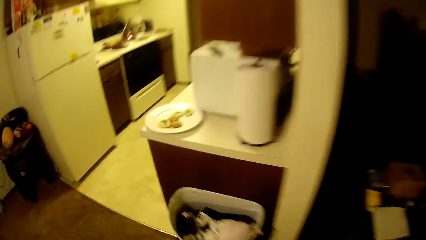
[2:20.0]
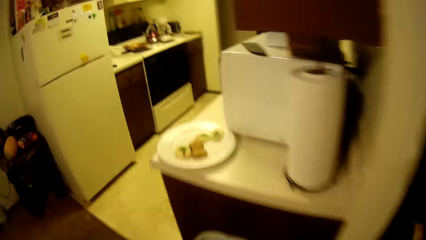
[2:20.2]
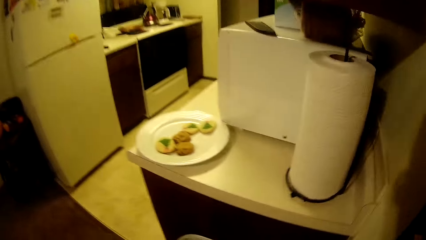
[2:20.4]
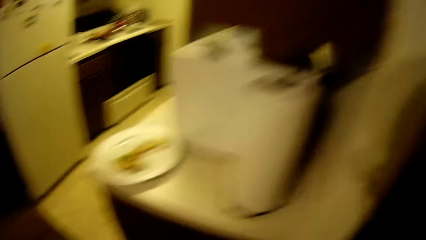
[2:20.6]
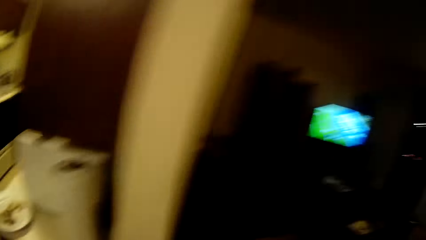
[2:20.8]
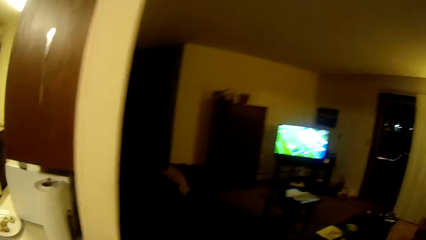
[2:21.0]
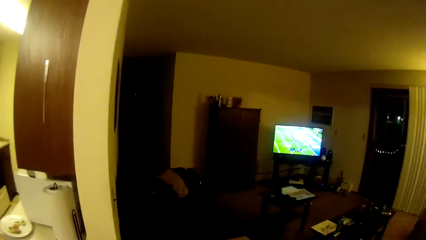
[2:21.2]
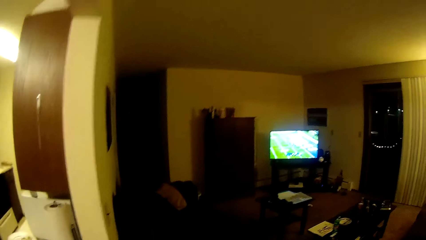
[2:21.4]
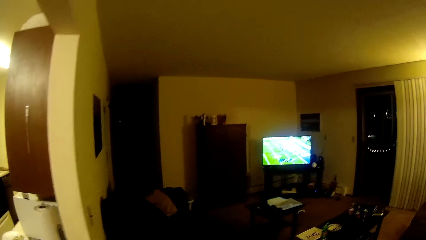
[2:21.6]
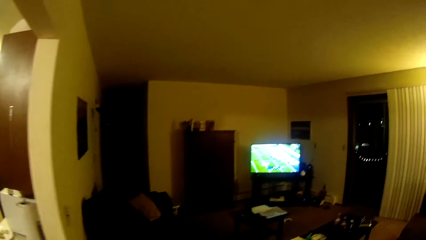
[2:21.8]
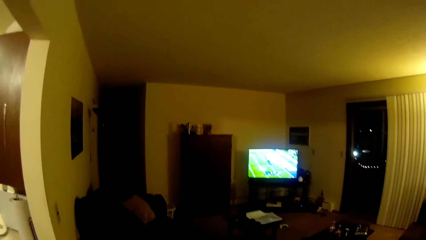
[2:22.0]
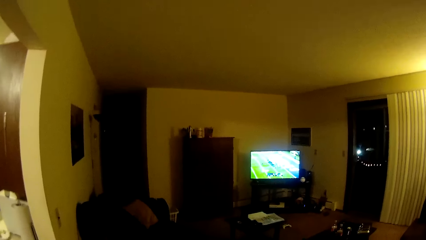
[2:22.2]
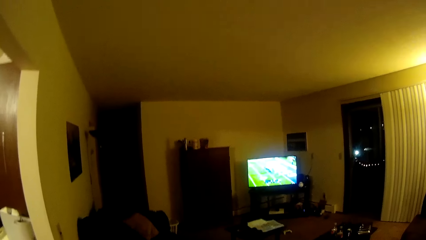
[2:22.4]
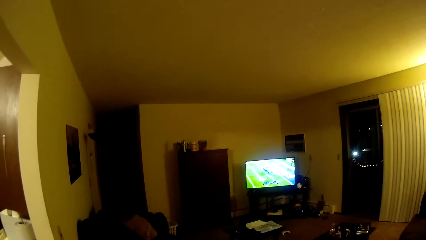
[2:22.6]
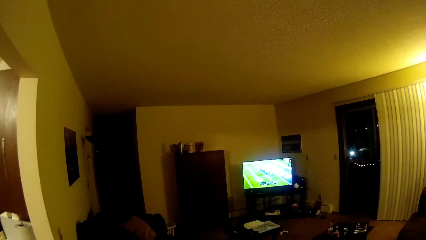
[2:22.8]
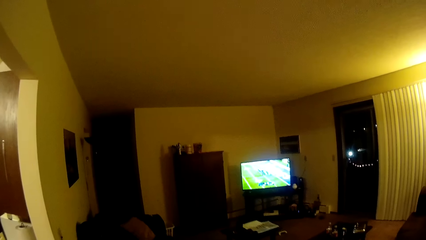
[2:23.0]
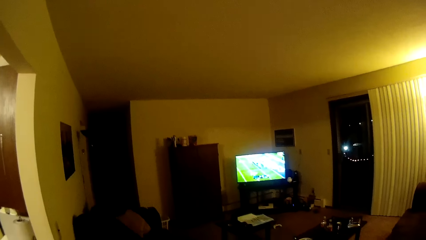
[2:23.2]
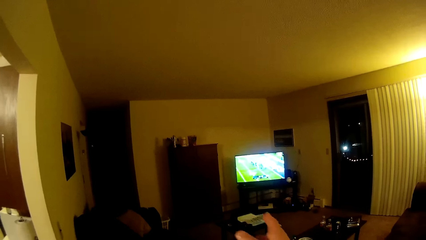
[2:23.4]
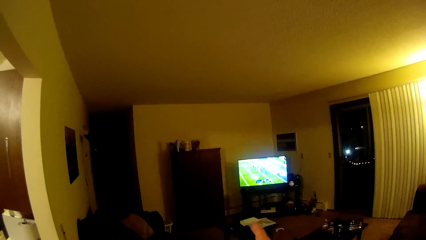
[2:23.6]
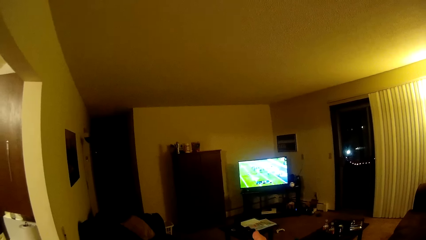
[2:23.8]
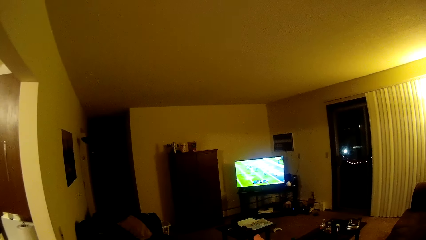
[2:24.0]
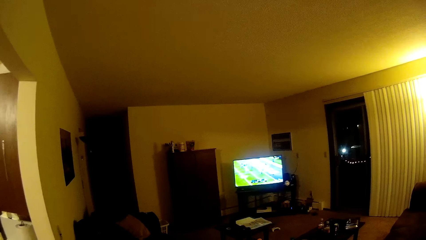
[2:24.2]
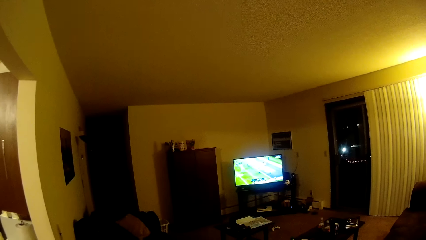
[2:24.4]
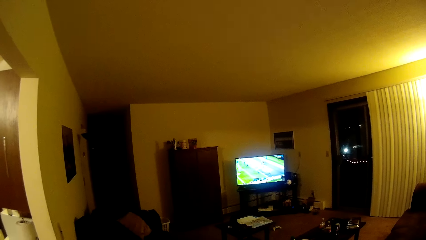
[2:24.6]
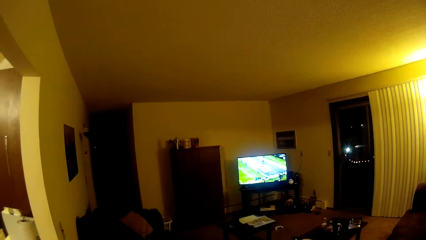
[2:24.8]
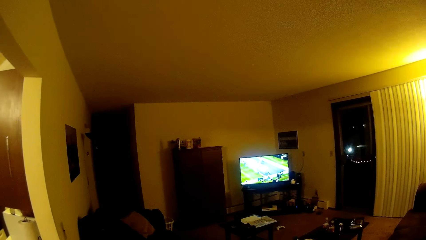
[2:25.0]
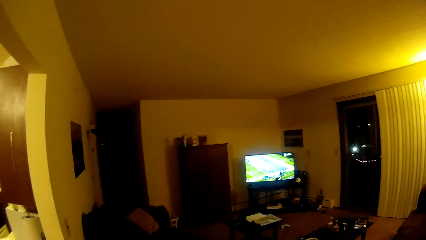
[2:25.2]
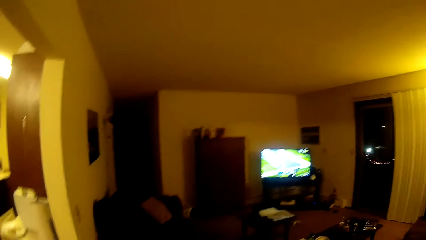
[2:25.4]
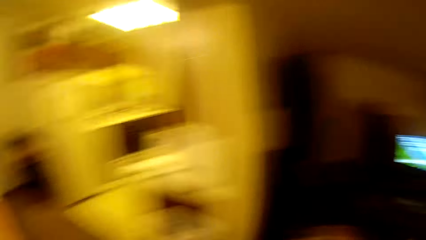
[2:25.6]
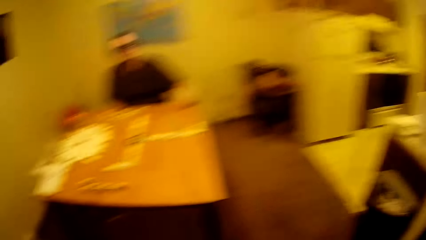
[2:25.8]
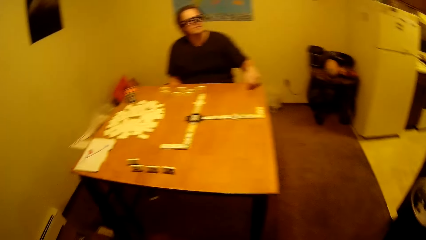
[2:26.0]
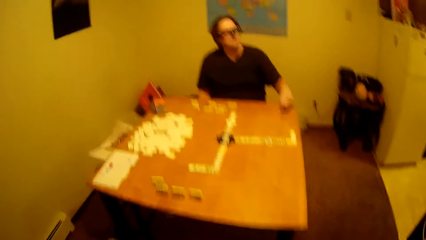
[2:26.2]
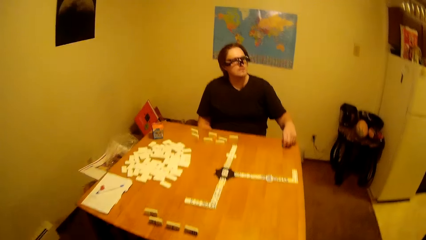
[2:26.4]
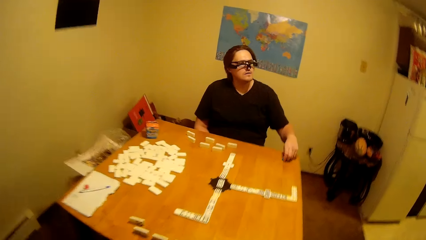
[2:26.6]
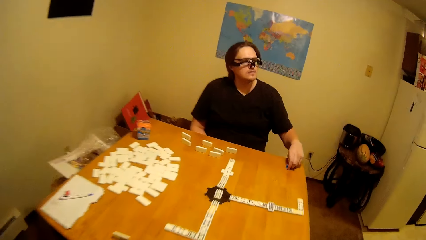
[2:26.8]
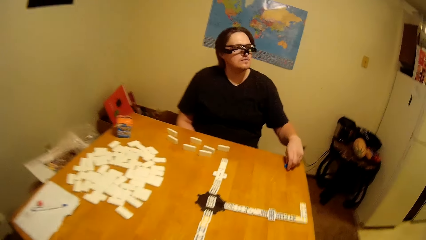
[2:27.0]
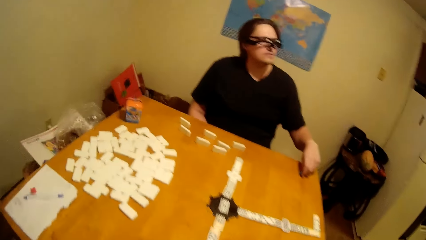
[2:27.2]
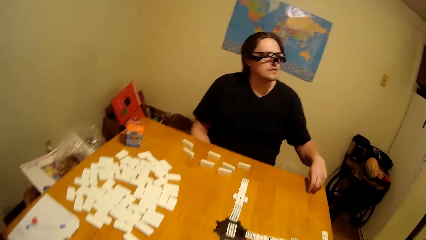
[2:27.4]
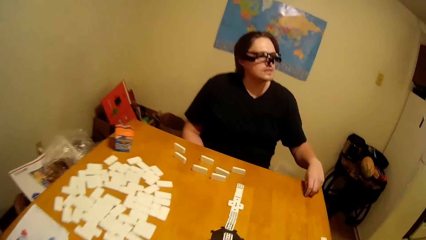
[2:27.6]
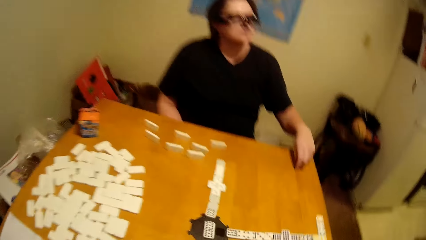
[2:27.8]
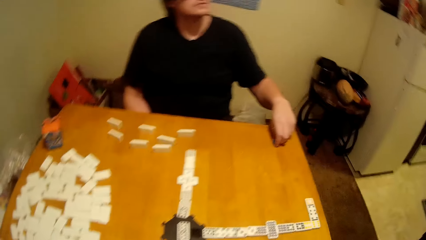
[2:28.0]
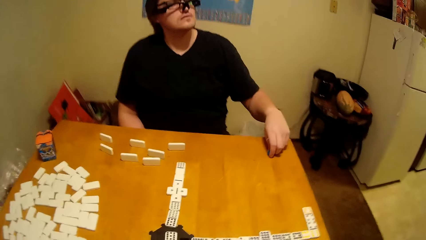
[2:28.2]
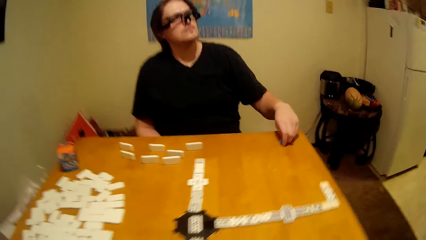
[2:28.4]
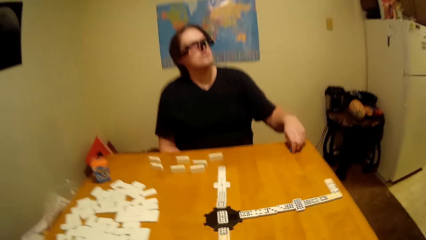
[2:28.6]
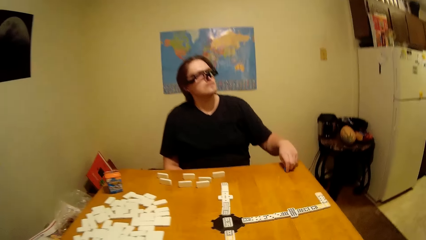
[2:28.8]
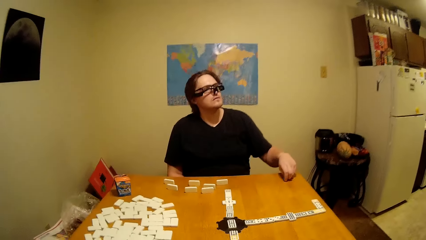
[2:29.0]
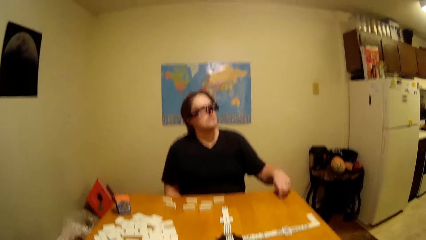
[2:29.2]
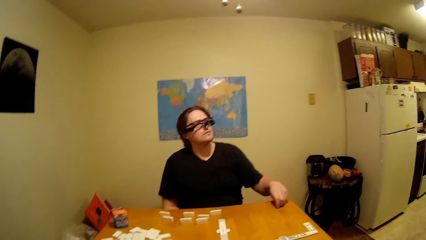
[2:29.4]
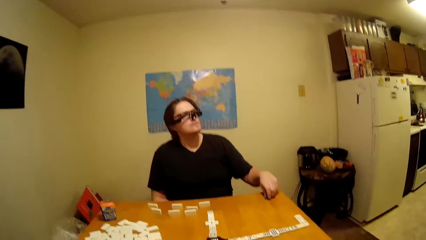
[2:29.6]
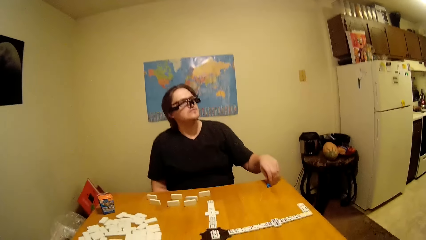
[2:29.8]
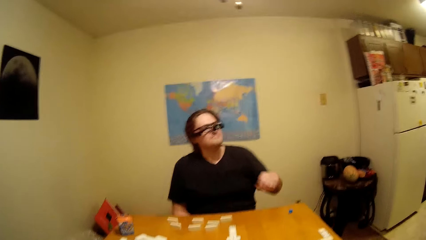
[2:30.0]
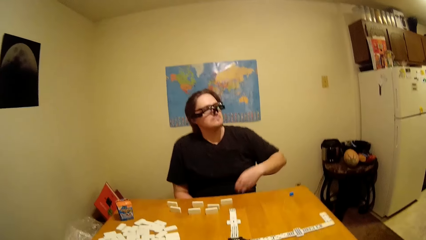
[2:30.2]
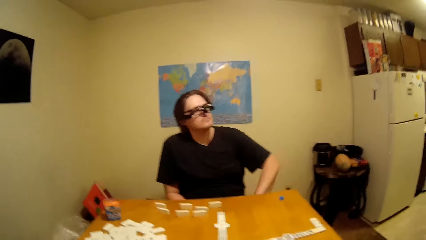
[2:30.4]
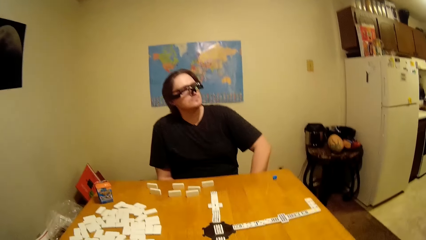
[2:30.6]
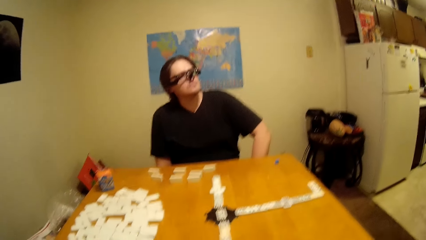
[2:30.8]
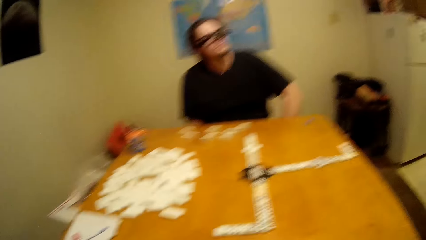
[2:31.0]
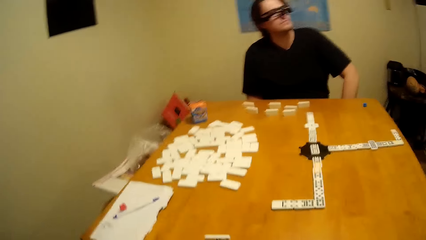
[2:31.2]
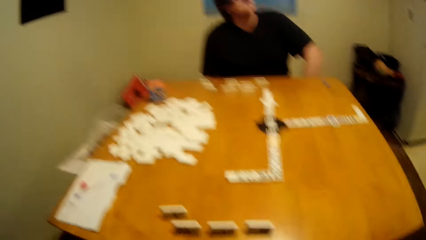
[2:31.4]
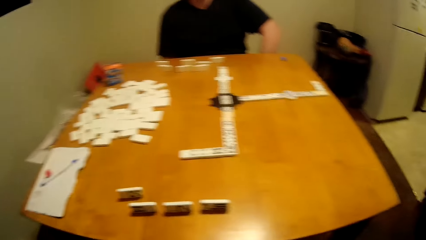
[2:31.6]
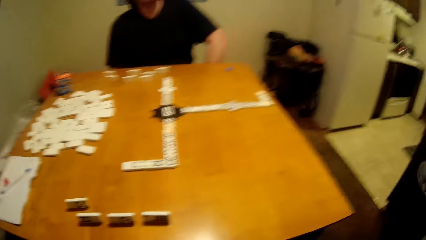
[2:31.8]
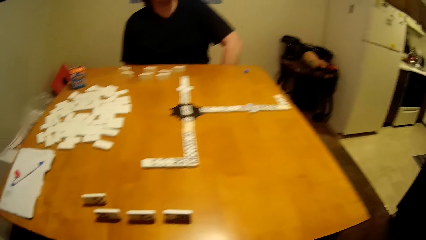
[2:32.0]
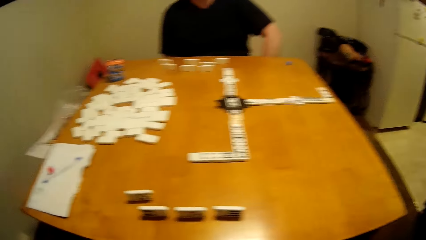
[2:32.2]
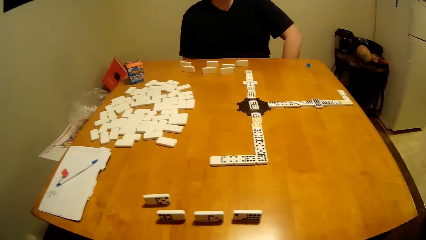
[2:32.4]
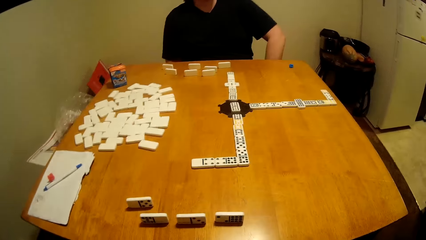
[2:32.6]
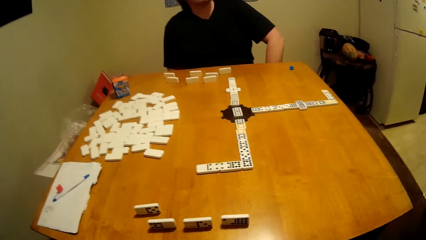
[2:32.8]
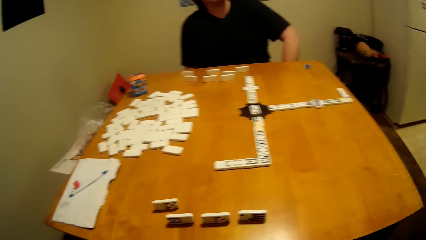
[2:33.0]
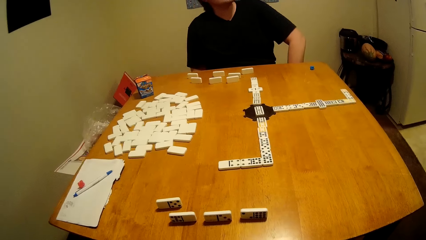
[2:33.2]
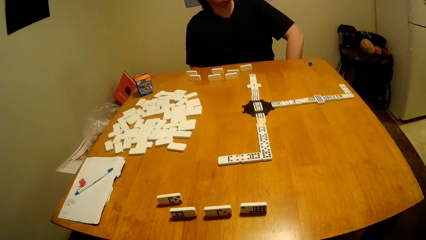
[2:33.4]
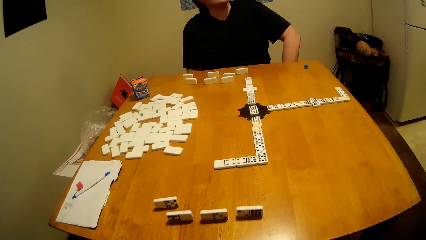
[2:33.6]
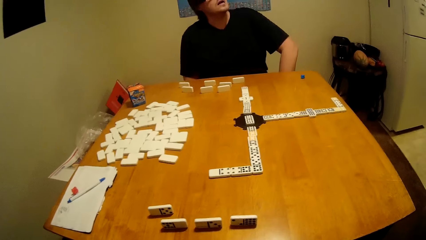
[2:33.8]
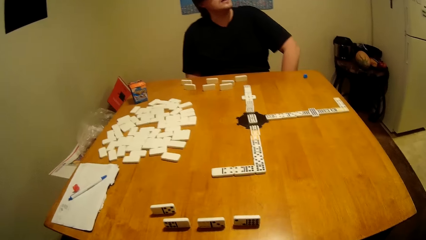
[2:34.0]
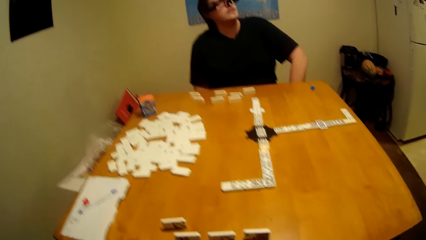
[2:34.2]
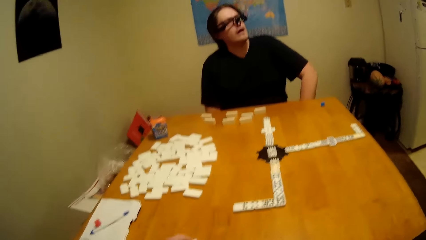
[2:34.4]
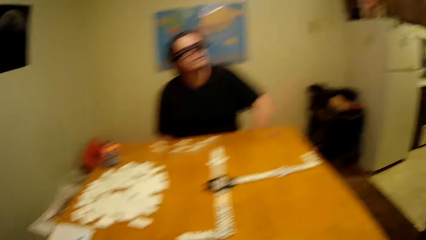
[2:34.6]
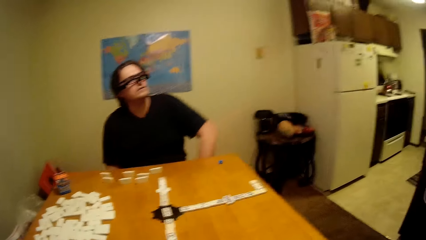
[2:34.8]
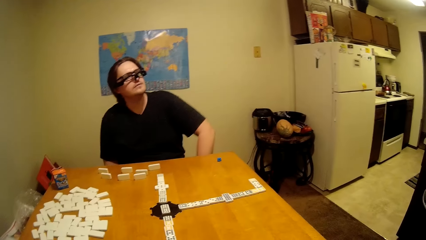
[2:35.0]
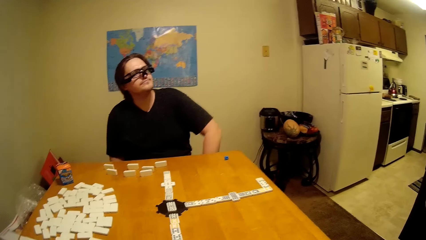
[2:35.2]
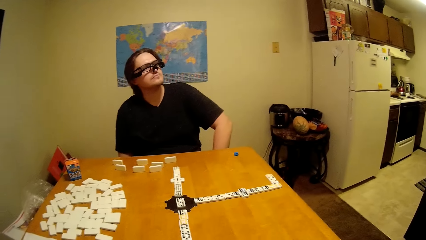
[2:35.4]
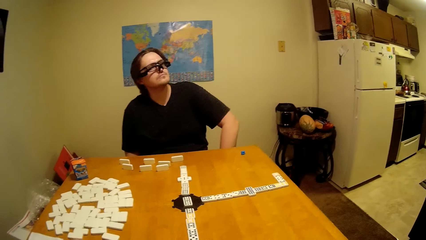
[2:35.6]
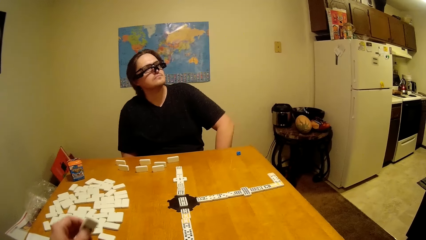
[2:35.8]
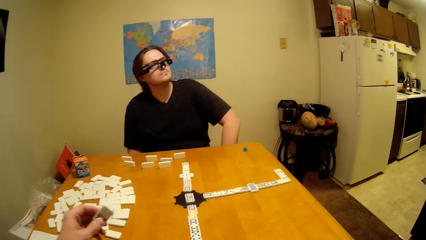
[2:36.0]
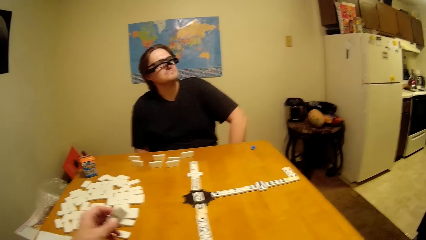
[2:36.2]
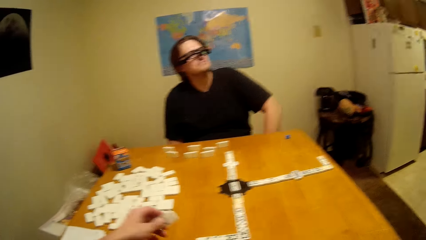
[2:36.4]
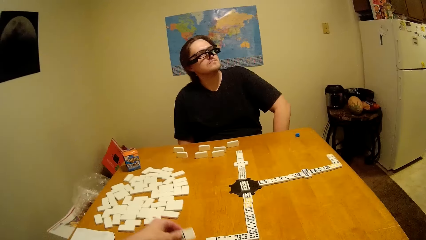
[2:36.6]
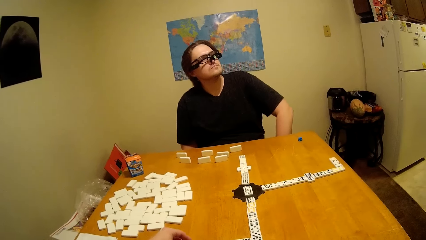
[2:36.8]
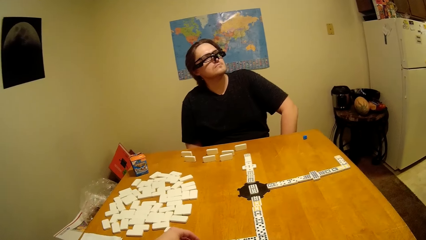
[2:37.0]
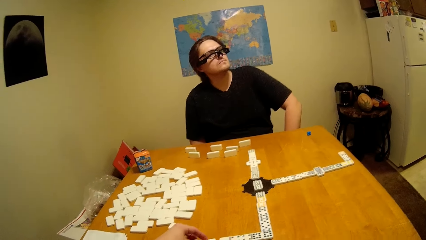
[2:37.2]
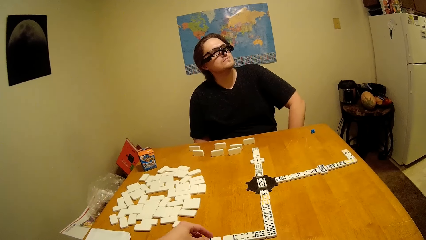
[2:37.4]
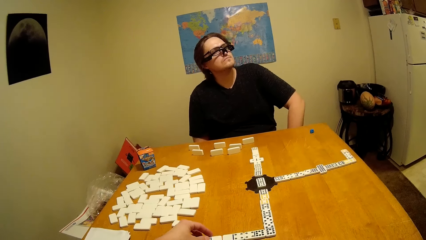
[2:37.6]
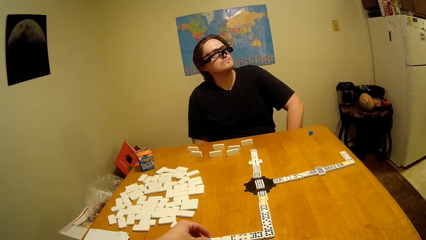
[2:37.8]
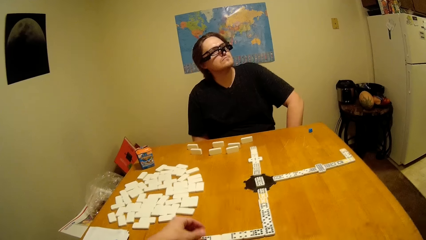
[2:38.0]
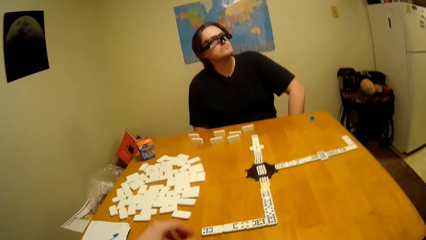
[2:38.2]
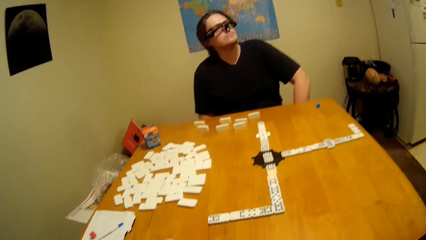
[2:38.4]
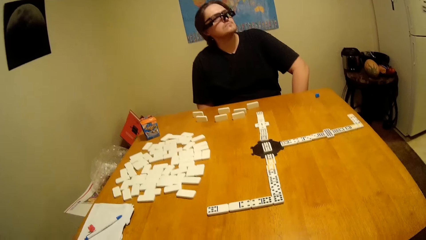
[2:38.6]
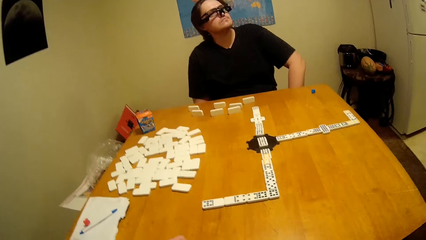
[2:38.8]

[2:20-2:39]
The camera wearer moves around the house. A man puts the hand down. The camera wearer takes the dominoes.
